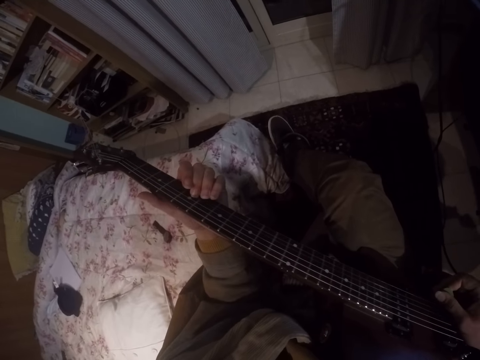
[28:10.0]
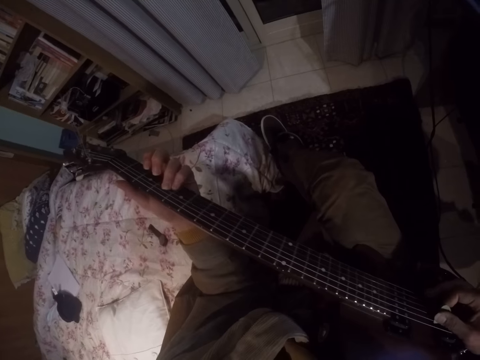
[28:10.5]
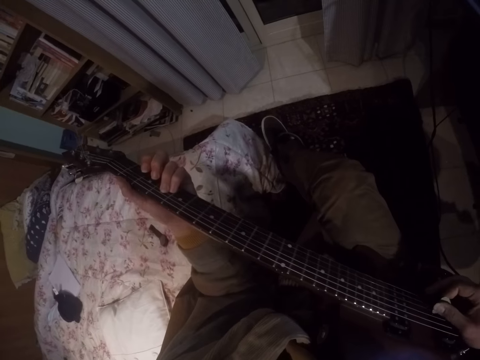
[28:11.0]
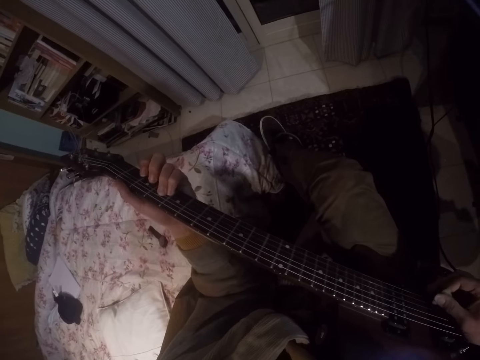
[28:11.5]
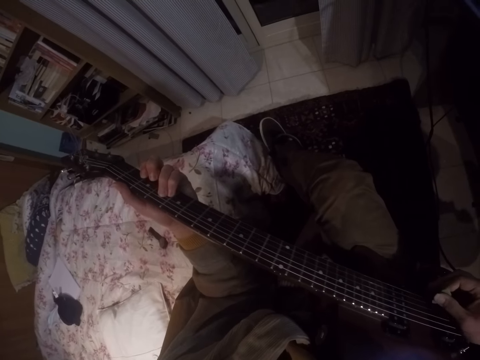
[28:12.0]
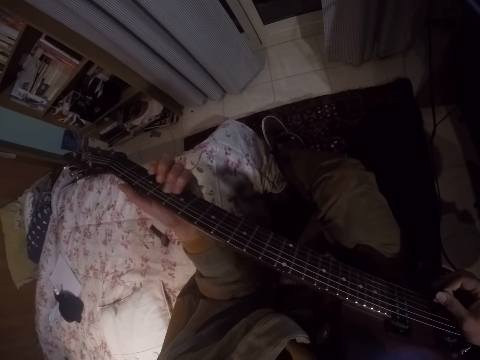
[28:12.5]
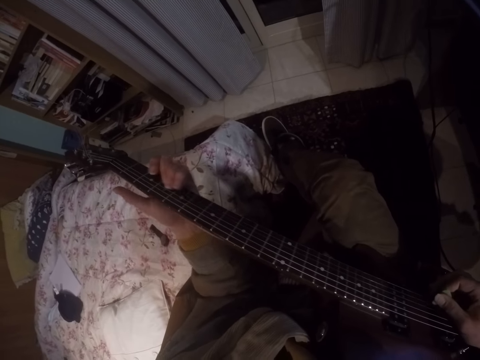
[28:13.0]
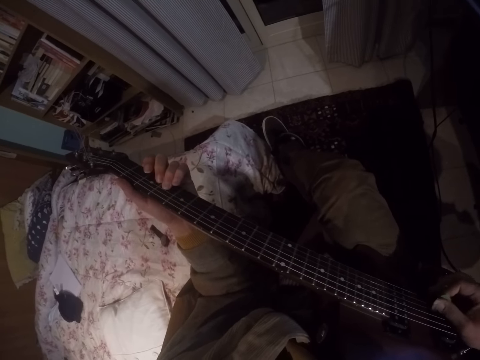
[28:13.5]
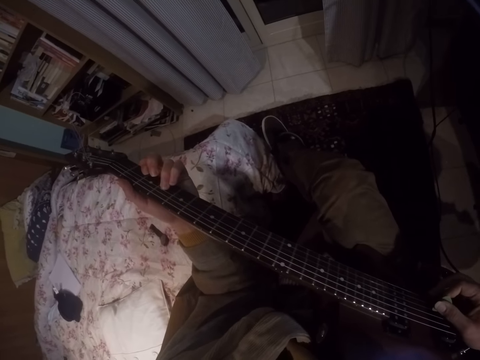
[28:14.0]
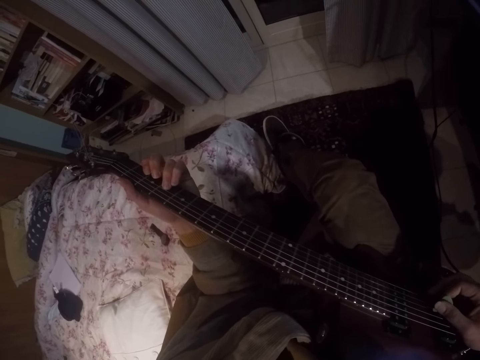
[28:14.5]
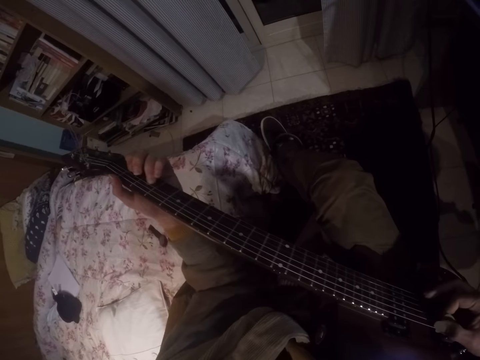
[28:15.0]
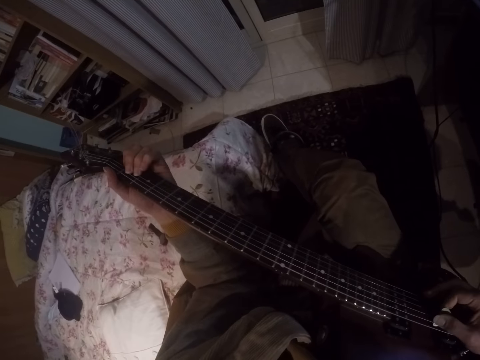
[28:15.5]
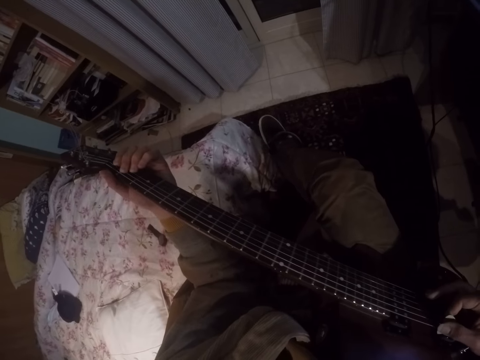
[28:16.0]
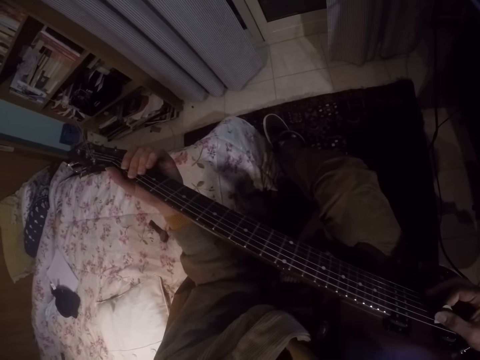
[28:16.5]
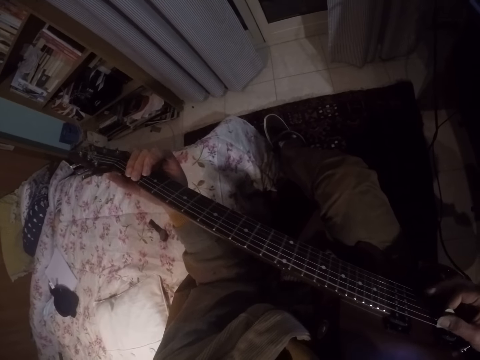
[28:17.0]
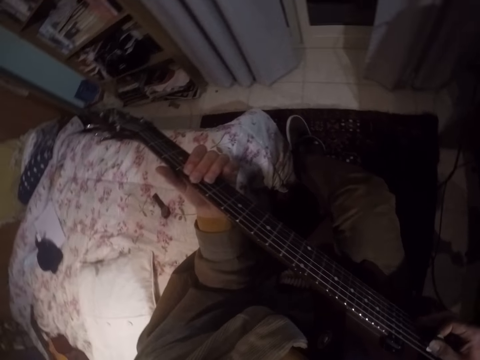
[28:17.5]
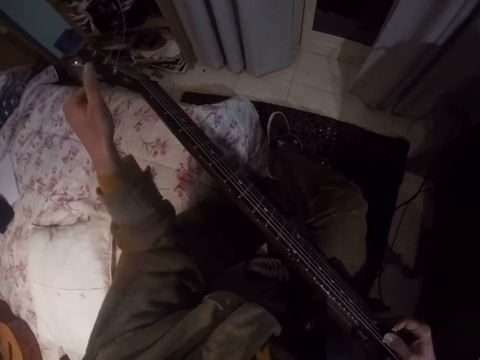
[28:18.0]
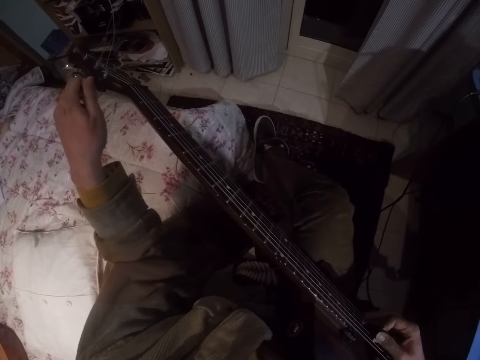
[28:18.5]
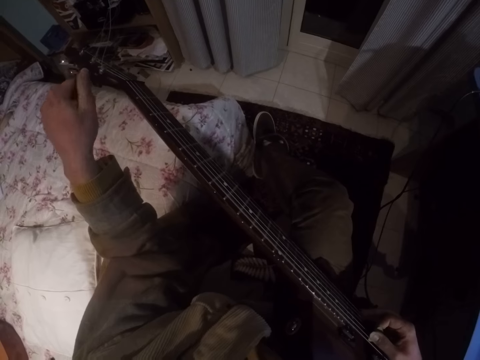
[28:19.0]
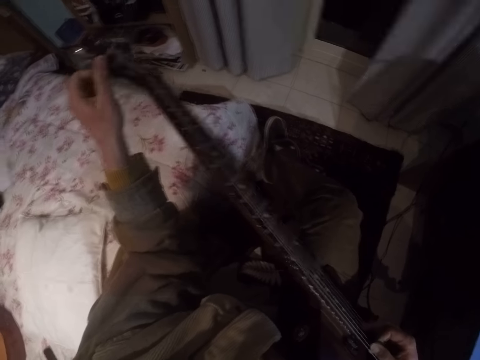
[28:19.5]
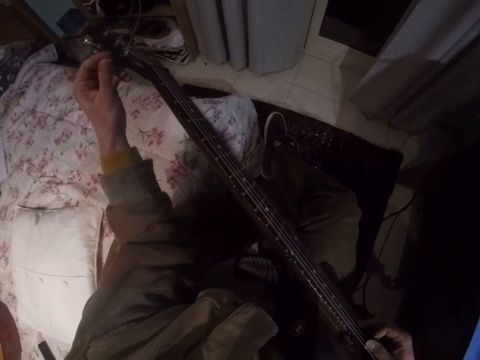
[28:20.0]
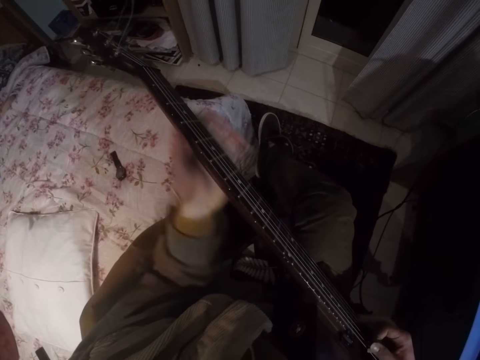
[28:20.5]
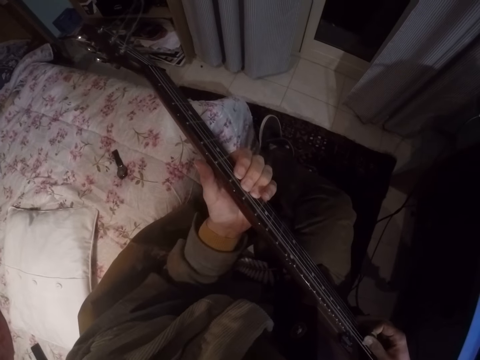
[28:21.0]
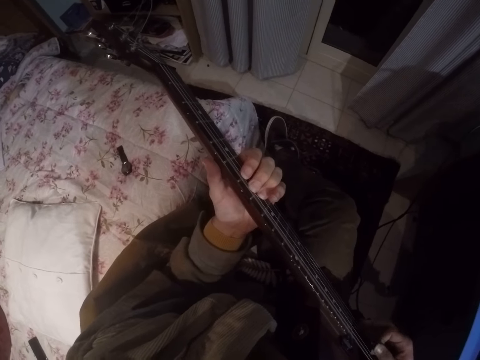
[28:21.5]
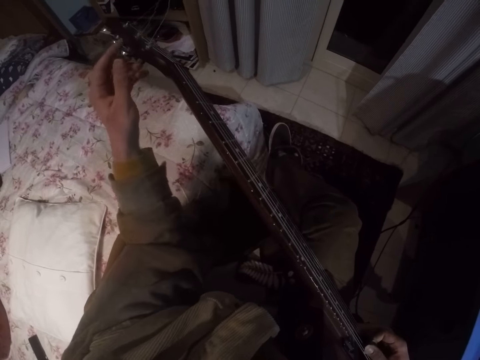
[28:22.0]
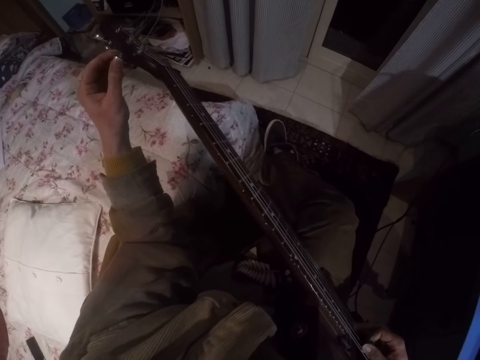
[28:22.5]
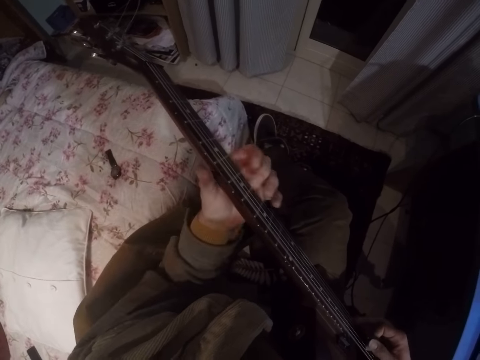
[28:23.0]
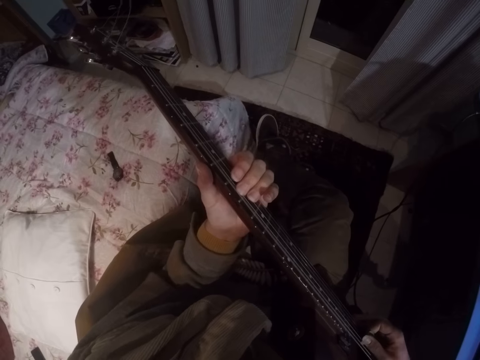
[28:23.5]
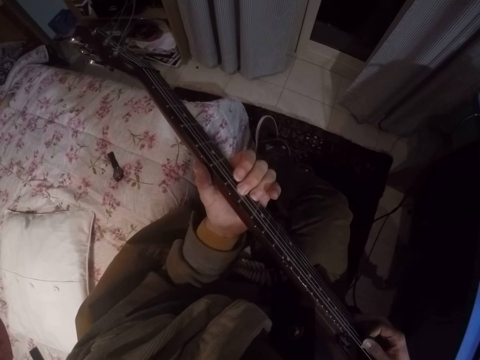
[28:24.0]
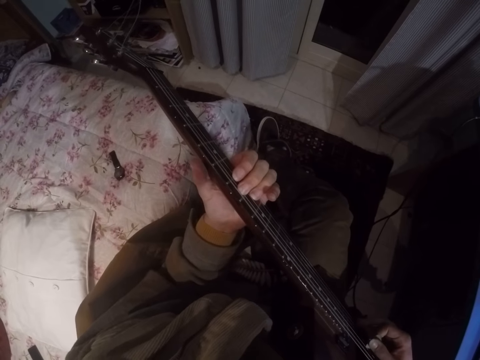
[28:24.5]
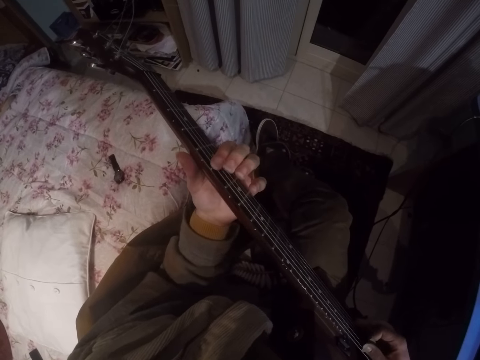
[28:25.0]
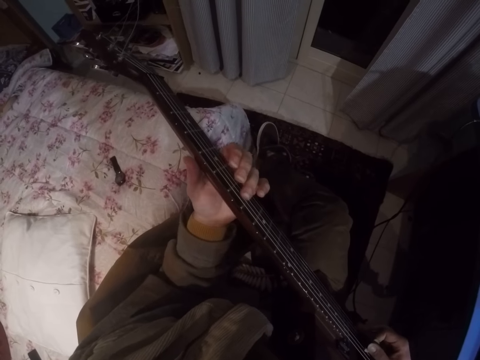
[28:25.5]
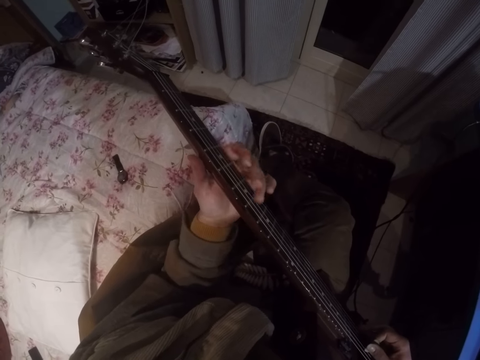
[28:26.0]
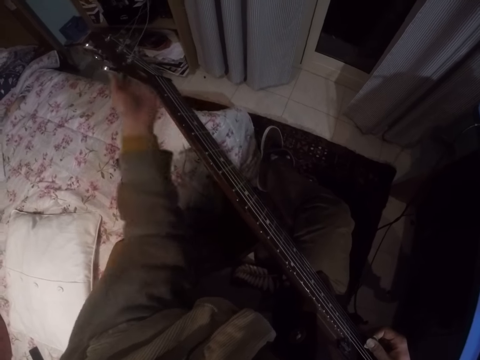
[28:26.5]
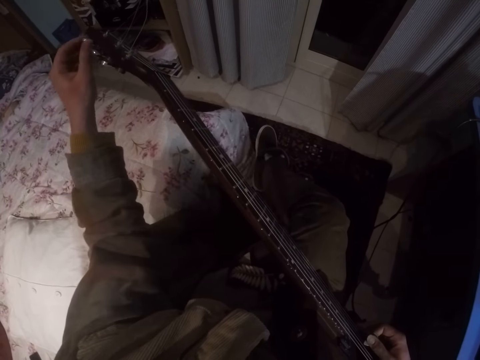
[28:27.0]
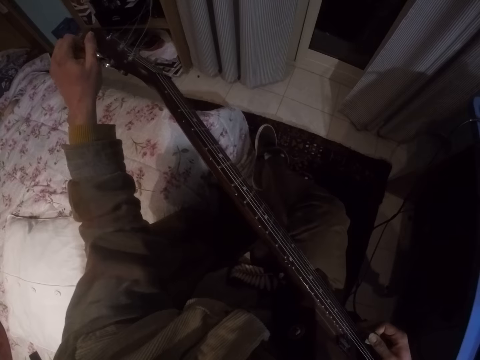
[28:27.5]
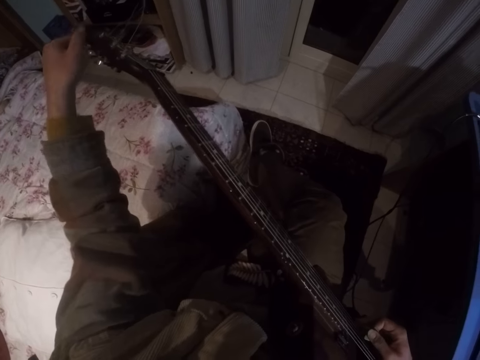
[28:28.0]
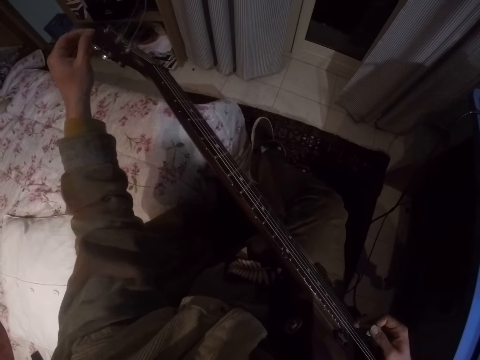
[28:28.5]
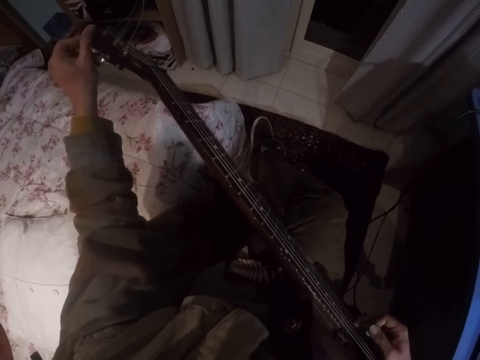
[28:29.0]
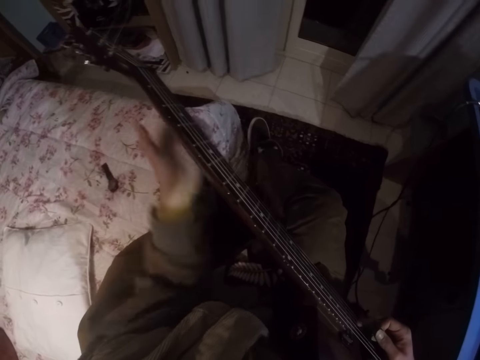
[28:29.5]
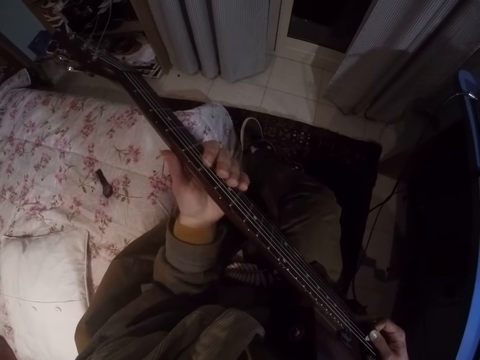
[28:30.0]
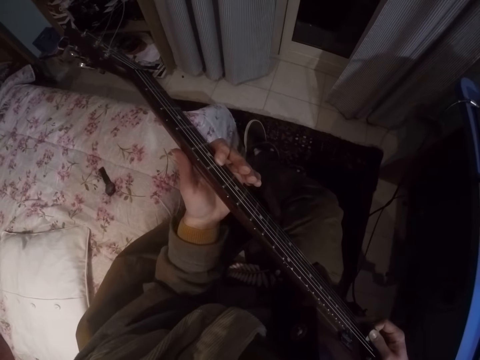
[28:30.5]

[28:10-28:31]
The camera wearer rotates the tuning pegs on the head of the guitar. They place the left hand on the fingerboard of the guitar and play the guitar. They rotate the tuning pegs on the head of the guitar. They place the left hand on the fingerboard of the guitar and play the guitar. They rotate the tuning pegs on the head of the guitar. They place the left hand on the fingerboard of the guitar and play the guitar.

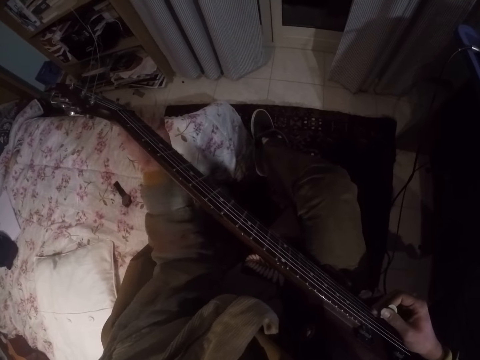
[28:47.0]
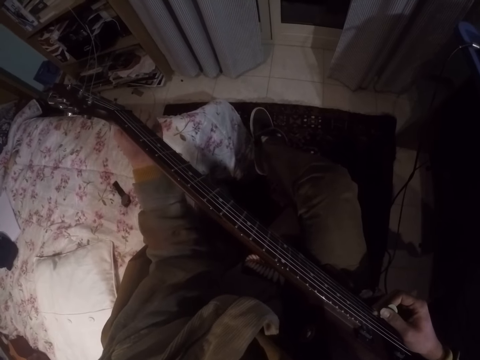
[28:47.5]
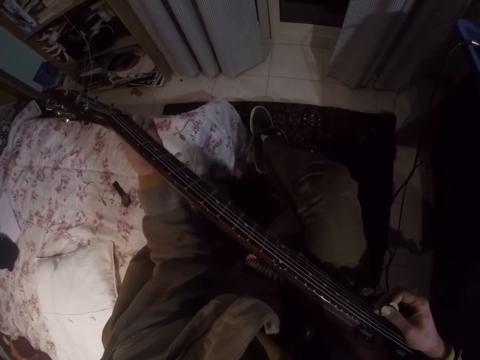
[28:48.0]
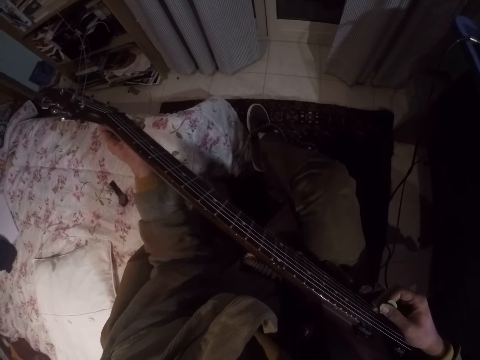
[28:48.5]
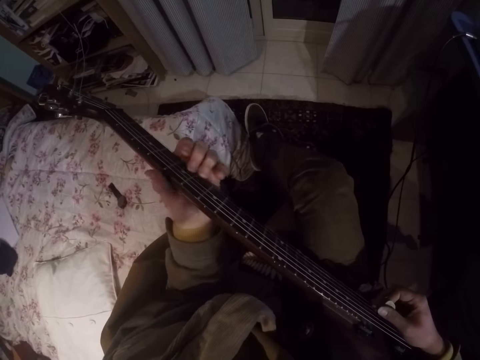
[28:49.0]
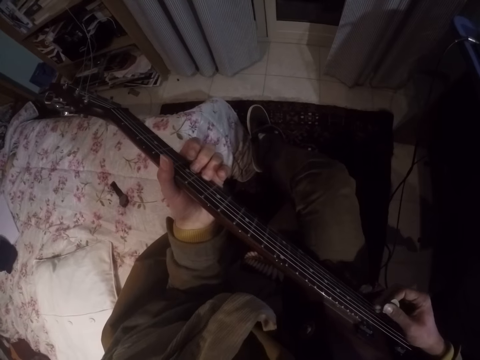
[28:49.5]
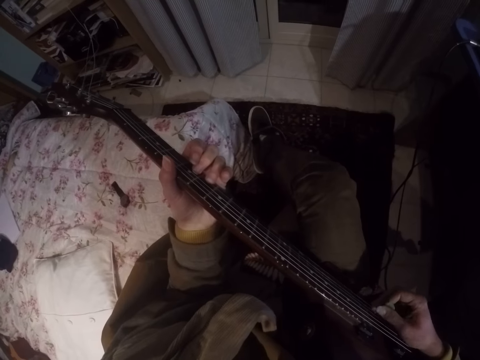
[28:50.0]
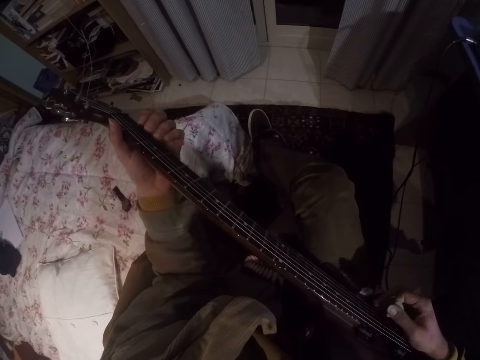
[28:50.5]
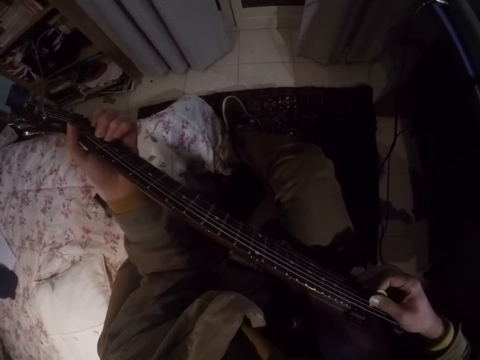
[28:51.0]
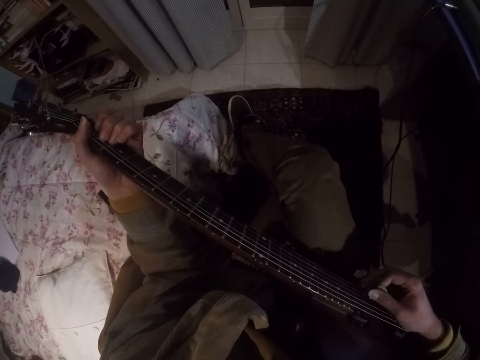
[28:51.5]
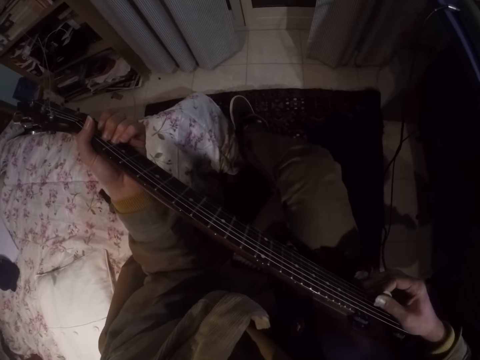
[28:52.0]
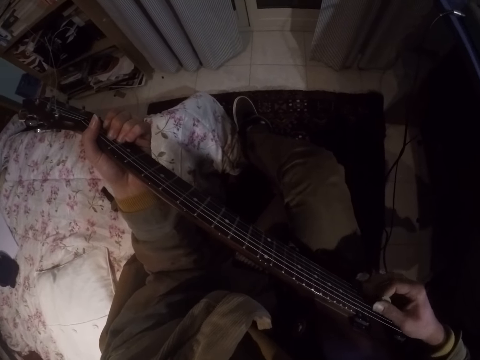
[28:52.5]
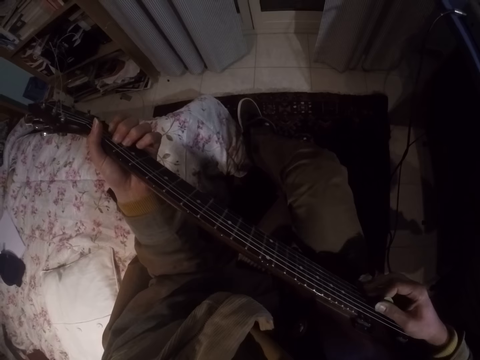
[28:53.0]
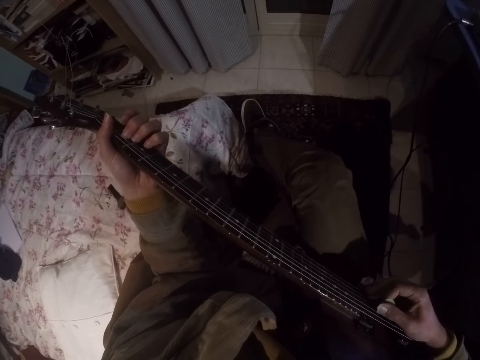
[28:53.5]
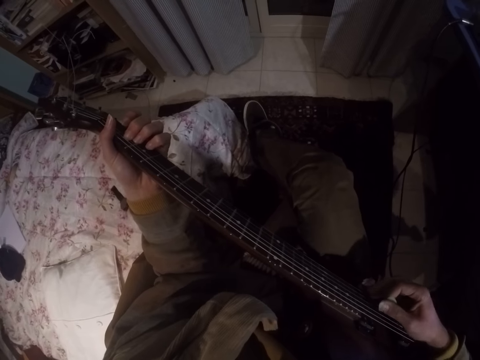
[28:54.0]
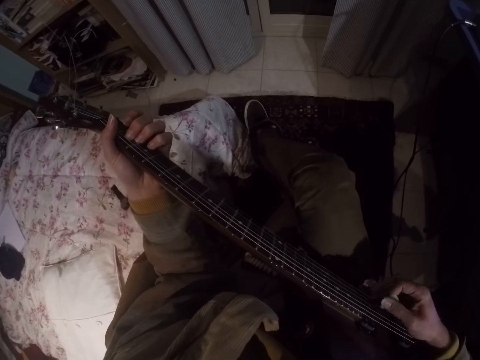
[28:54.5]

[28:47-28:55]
The camera wearer places the left hand on the fingerboard of the guitar and plays the guitar. They move the left hand on the fingerboard of the guitar.
